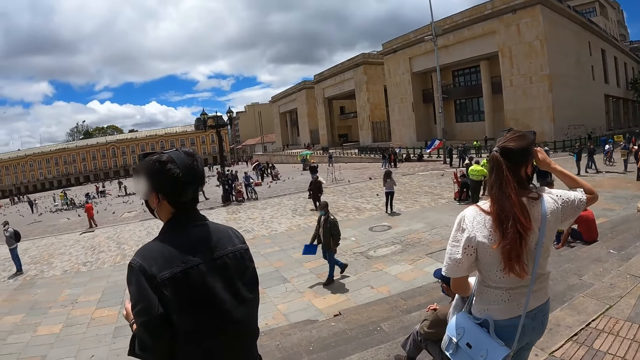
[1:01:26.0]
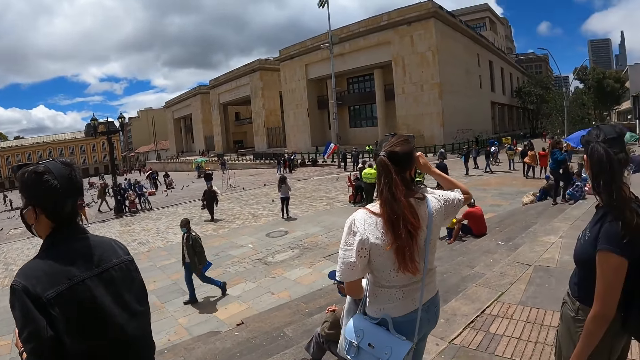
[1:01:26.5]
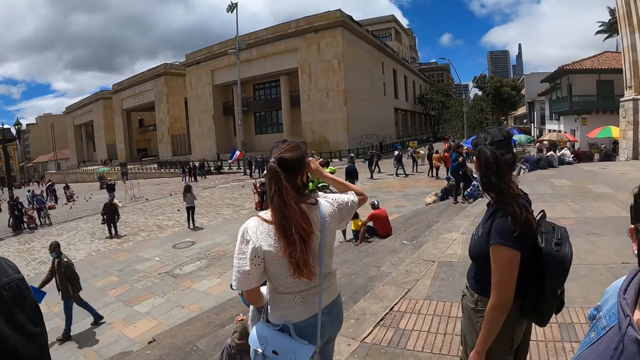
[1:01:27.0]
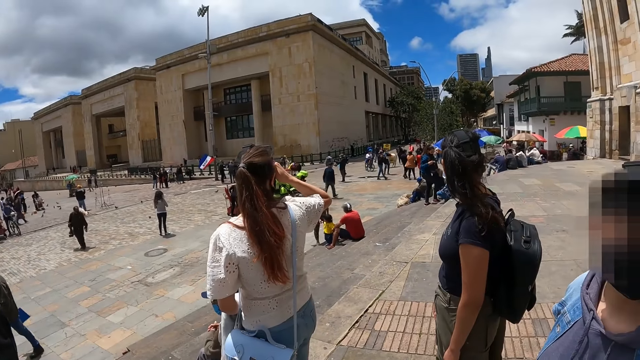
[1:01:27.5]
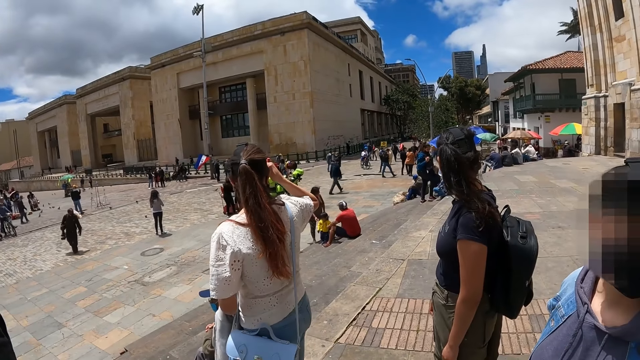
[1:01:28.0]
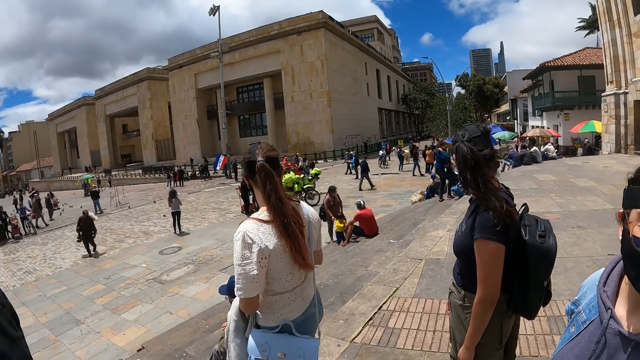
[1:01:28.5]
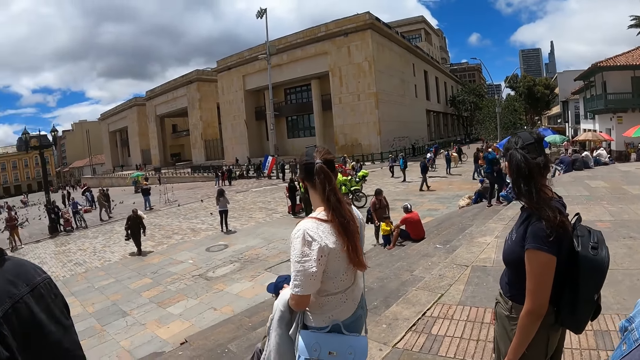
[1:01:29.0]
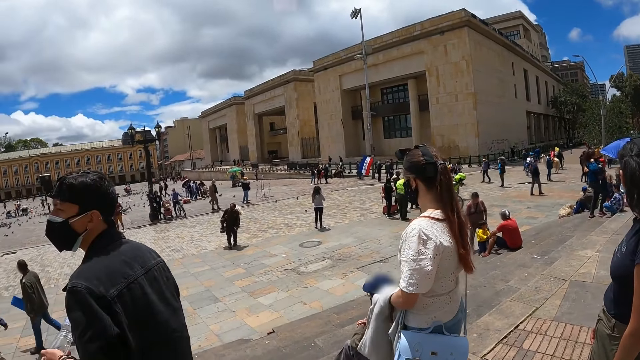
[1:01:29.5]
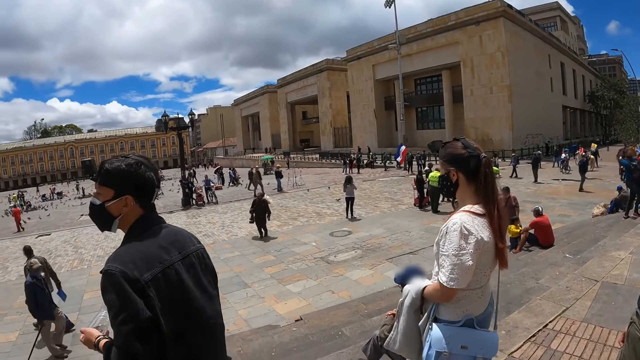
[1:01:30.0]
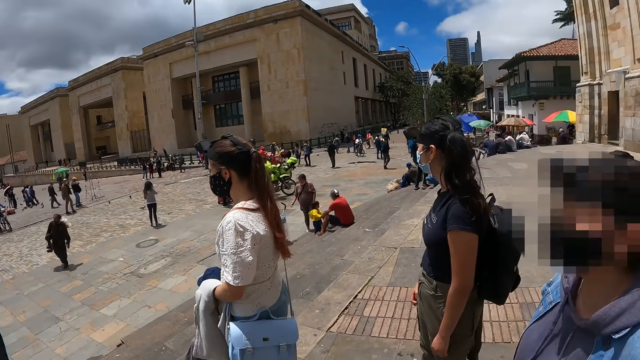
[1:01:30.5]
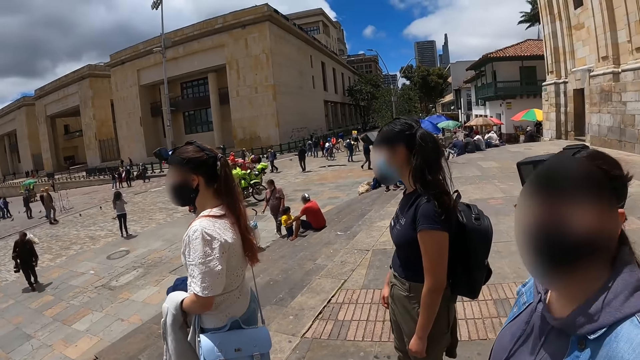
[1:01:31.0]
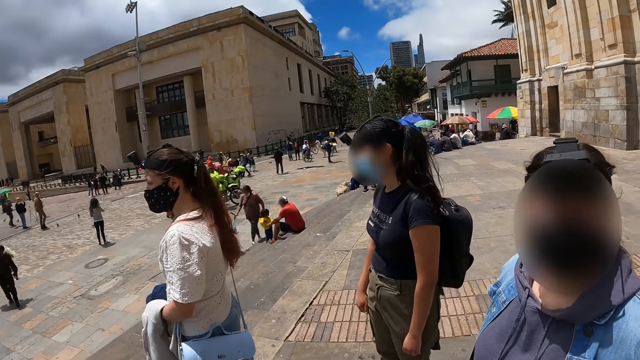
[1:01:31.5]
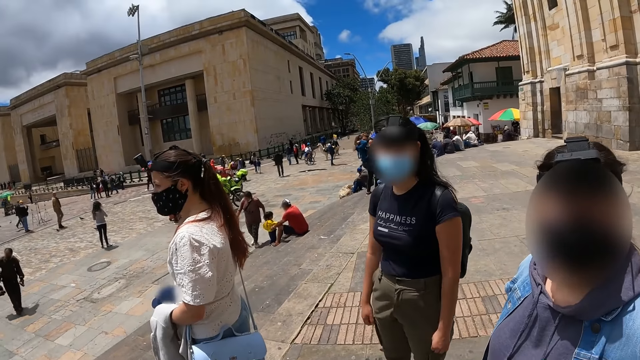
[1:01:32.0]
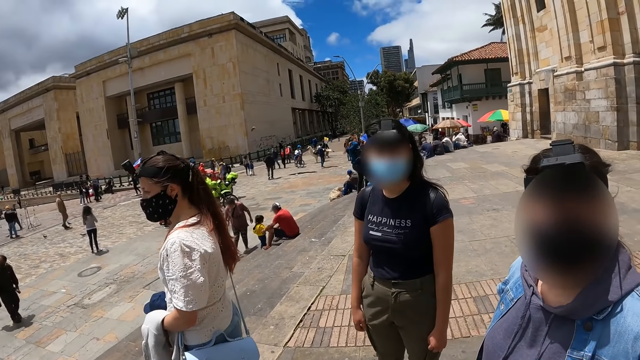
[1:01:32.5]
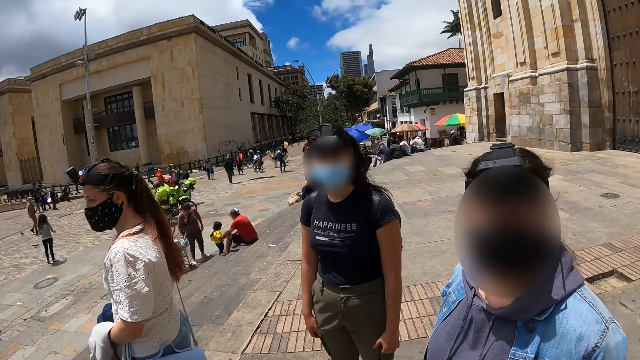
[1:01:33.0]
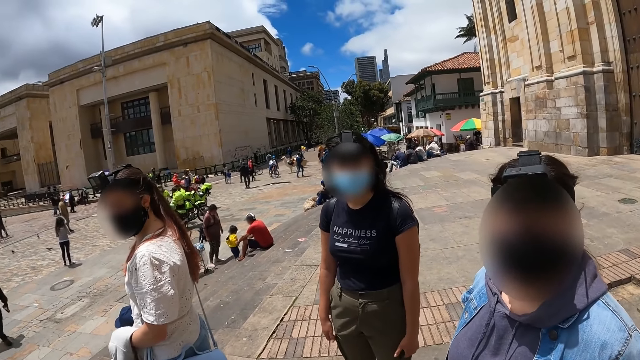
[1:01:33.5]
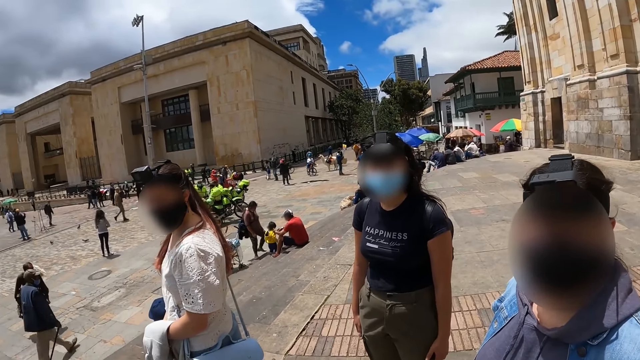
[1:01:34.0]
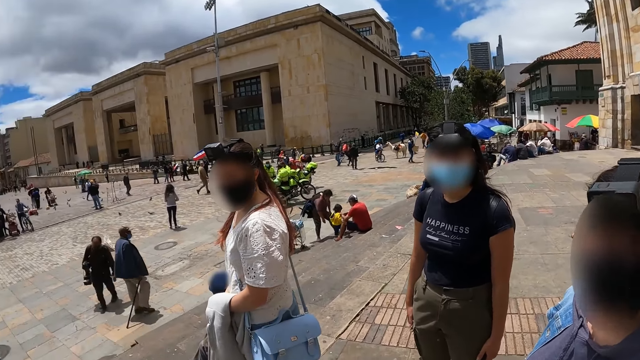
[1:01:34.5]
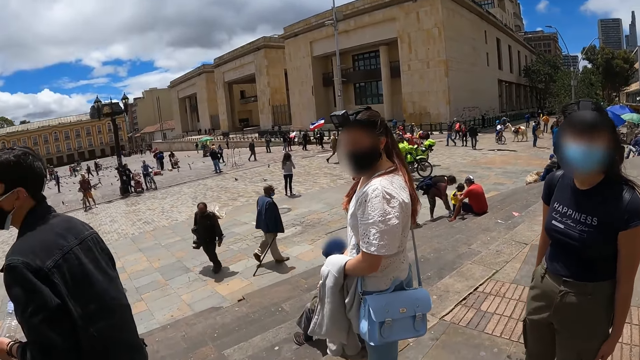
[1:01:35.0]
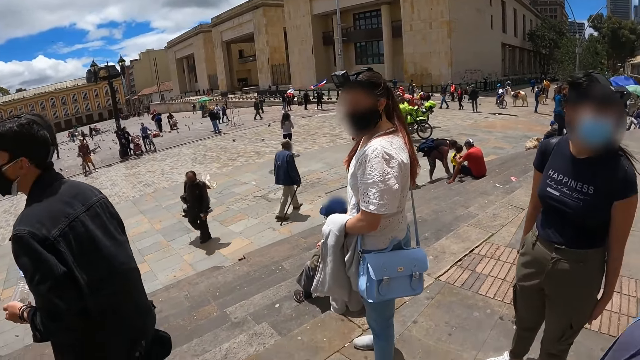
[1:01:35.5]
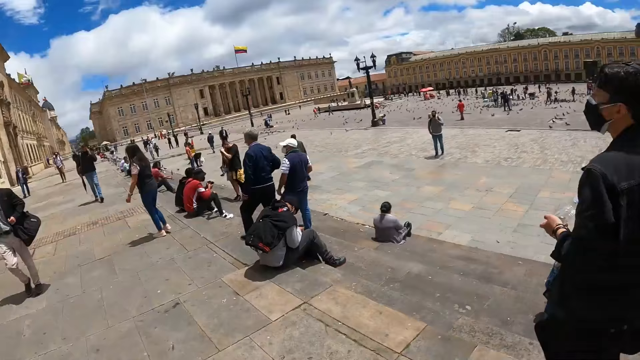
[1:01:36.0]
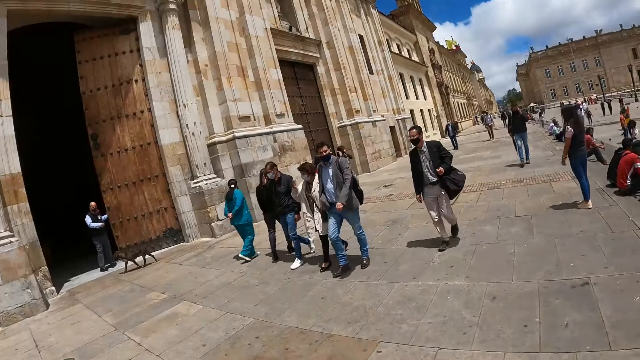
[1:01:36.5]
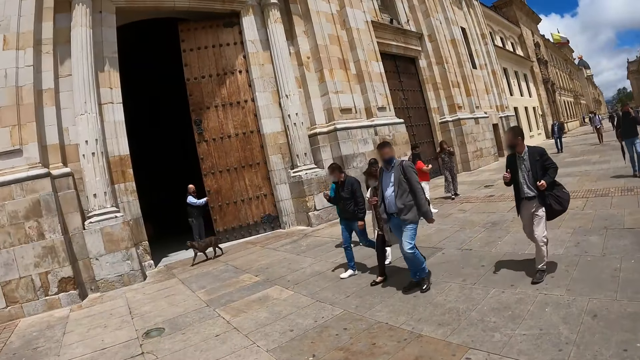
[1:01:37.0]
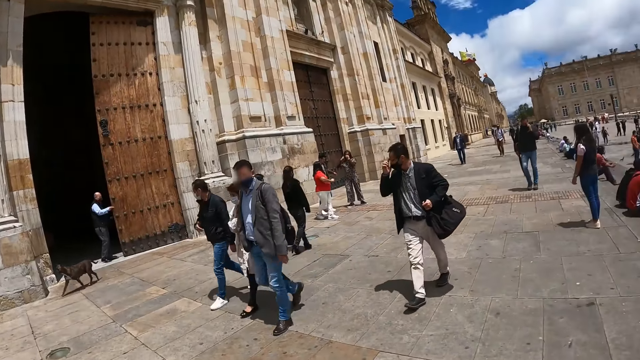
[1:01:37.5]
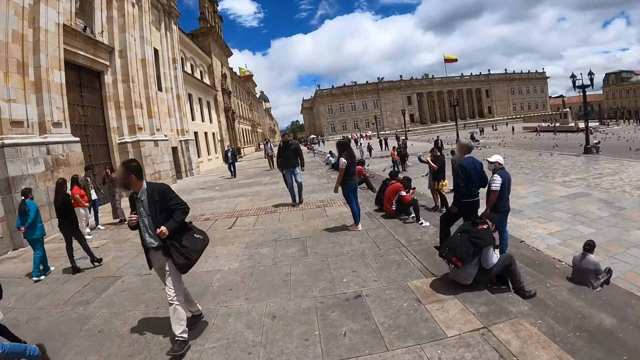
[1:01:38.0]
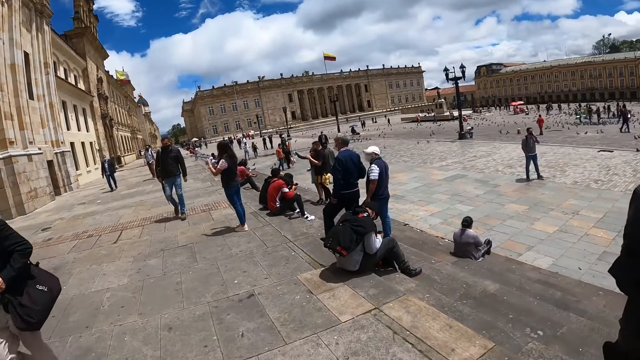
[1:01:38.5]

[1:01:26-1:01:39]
The camera wearer looks around. They interact with a lady. They look around.

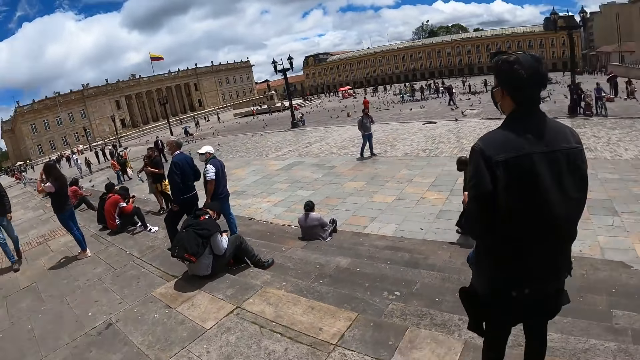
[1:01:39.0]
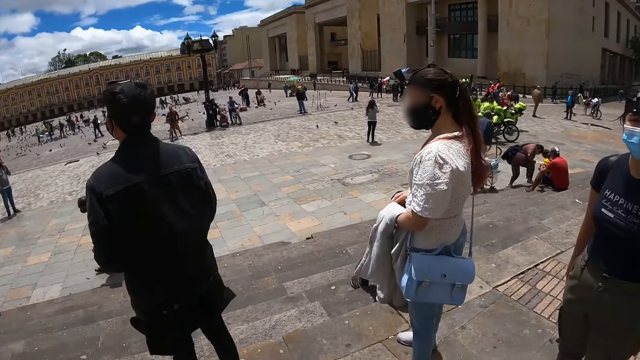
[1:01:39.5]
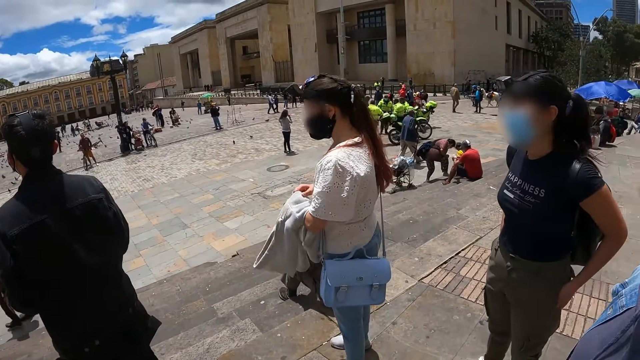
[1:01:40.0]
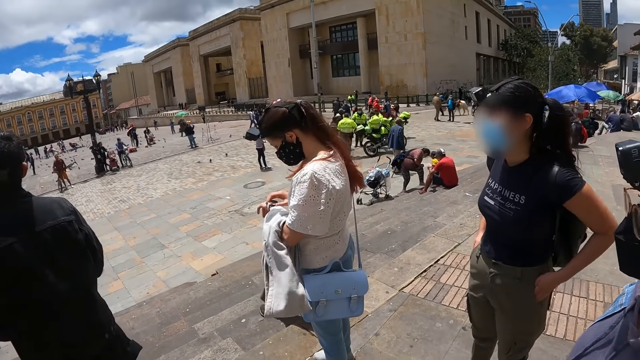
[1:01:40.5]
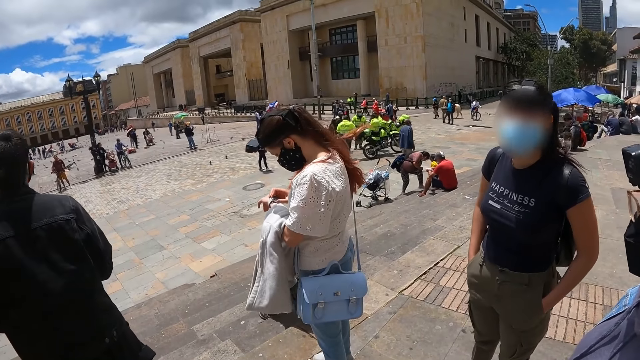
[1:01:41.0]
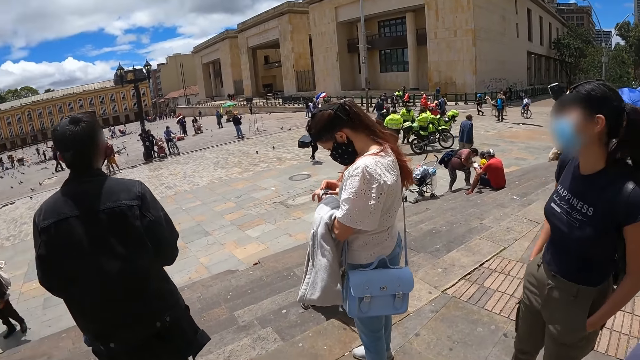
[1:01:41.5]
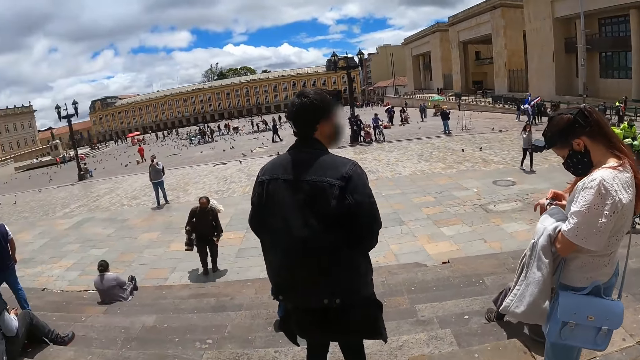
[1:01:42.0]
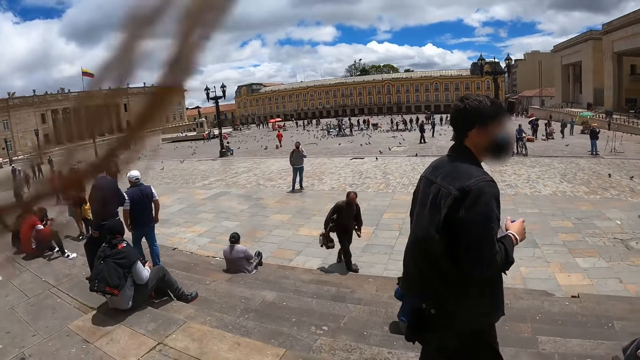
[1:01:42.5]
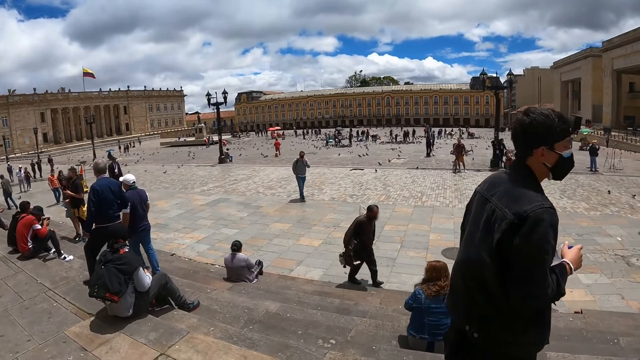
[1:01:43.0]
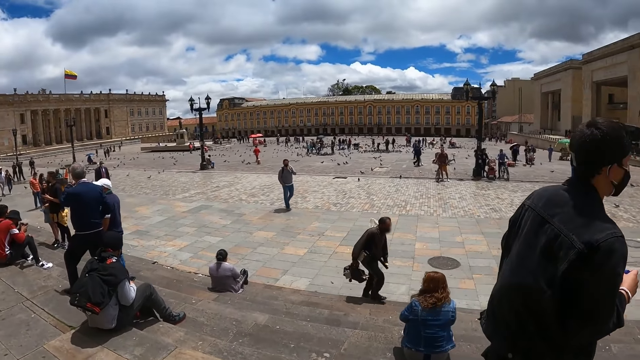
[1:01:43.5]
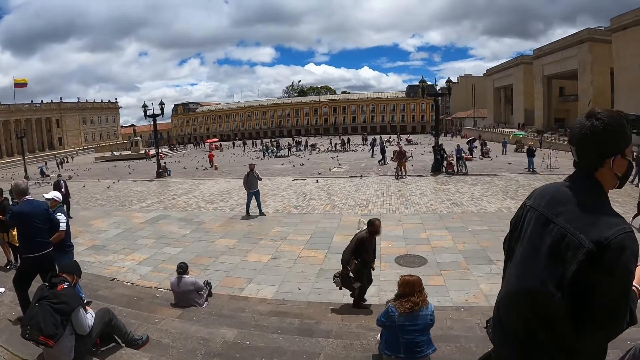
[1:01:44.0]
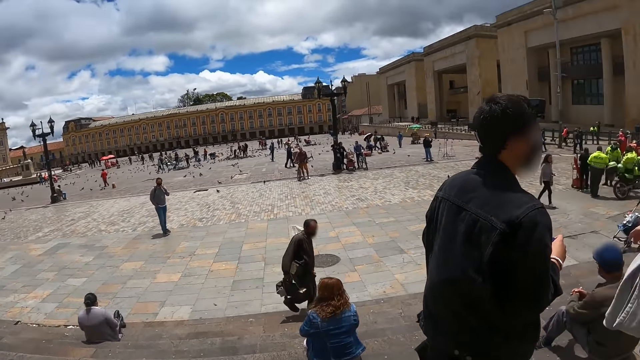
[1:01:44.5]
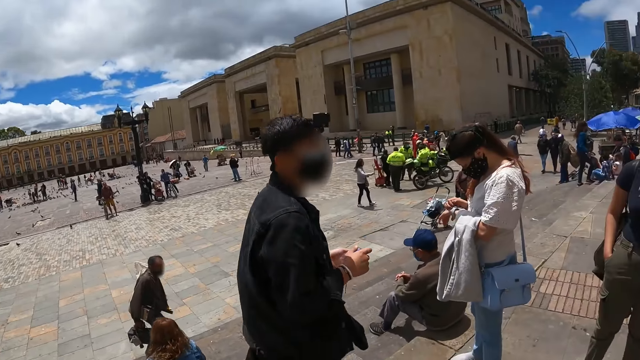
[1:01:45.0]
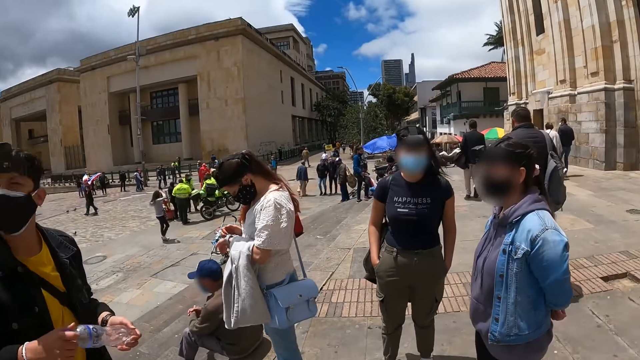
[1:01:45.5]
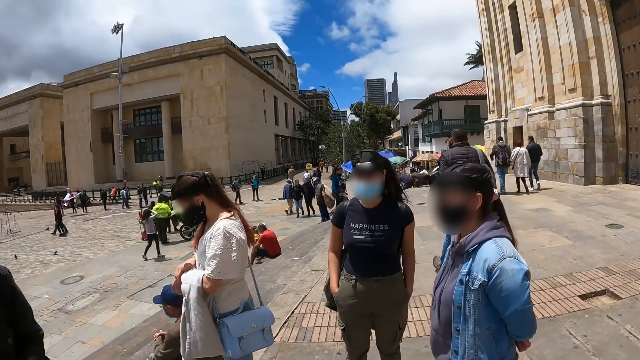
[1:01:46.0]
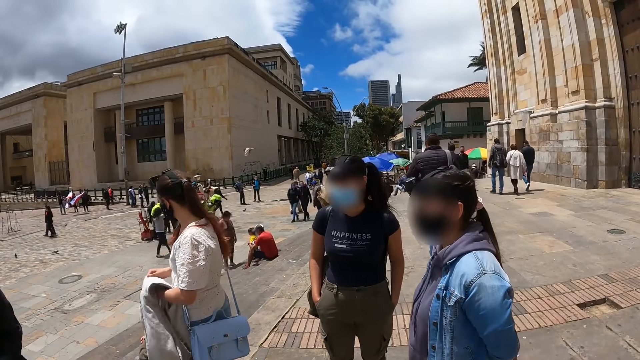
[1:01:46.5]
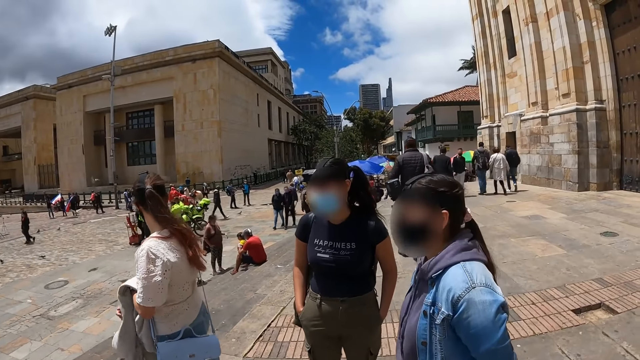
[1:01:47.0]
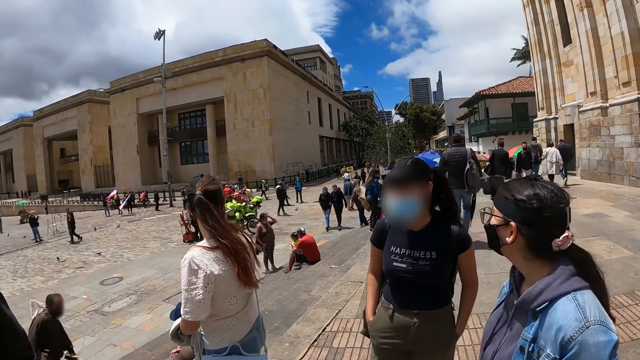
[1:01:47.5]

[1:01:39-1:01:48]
The camera wearer interacts with a lady. They look around.
